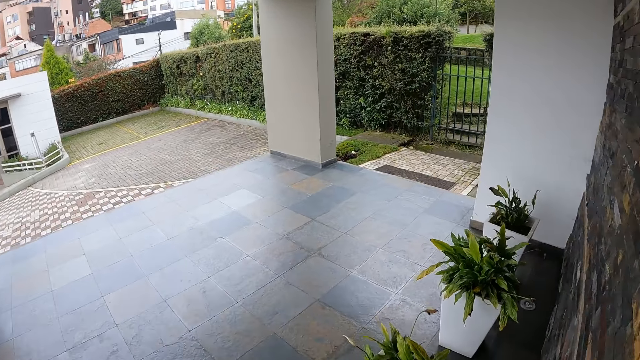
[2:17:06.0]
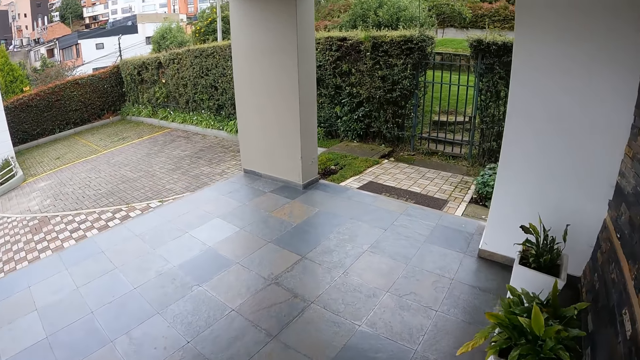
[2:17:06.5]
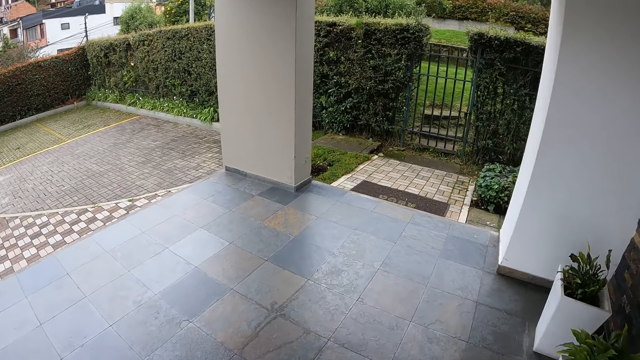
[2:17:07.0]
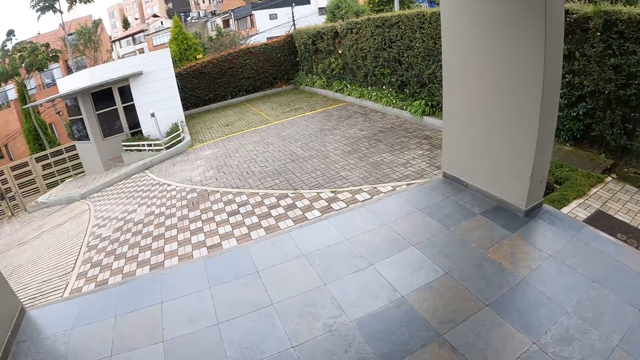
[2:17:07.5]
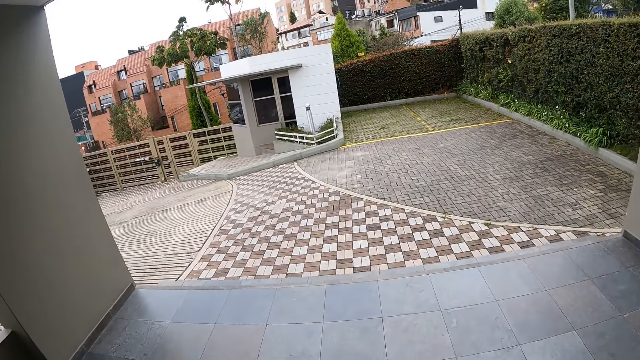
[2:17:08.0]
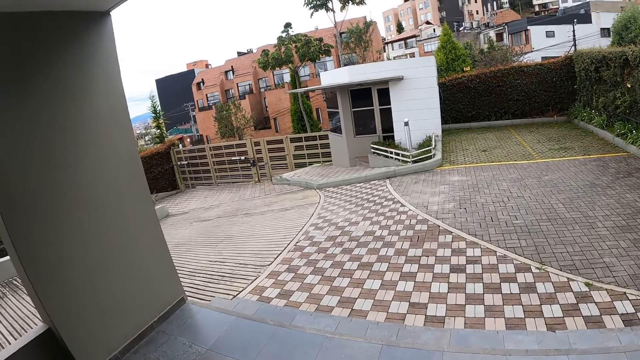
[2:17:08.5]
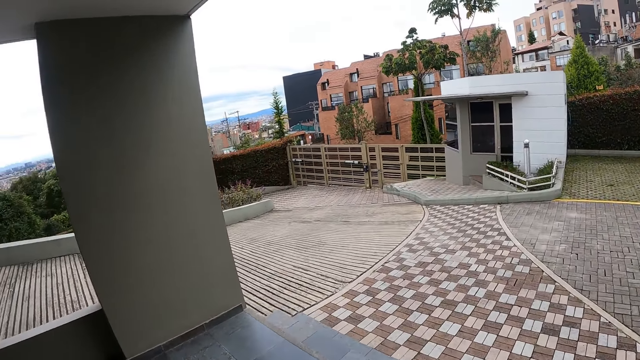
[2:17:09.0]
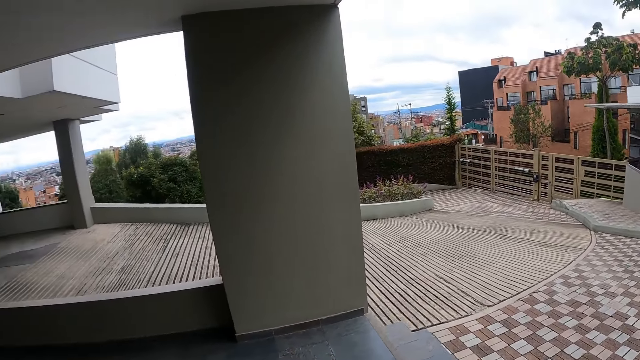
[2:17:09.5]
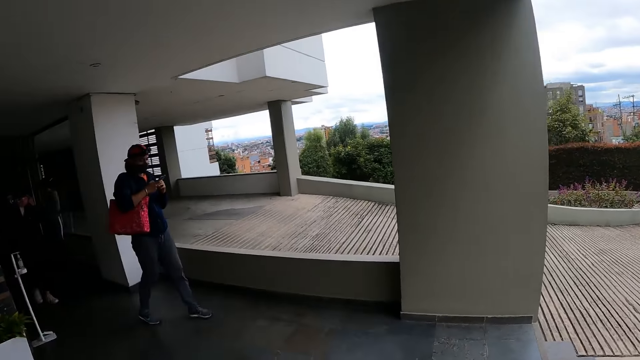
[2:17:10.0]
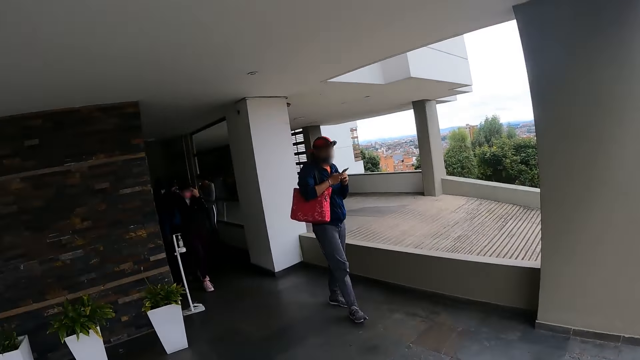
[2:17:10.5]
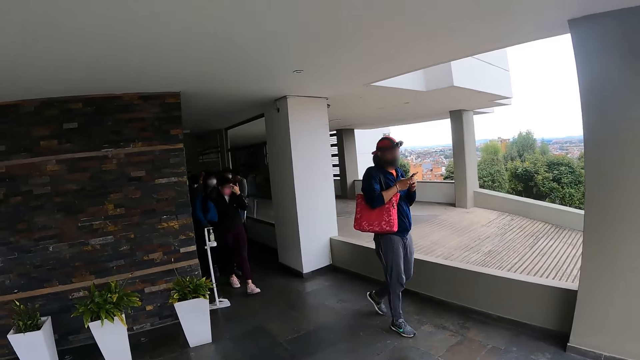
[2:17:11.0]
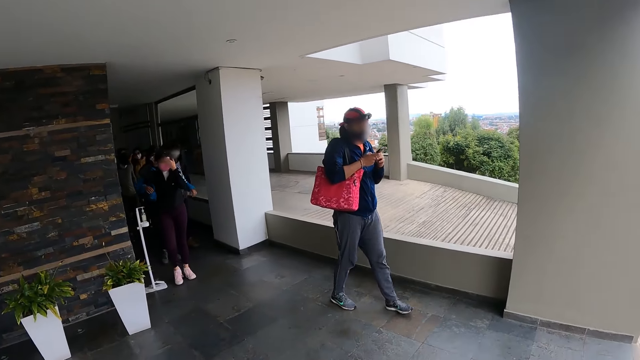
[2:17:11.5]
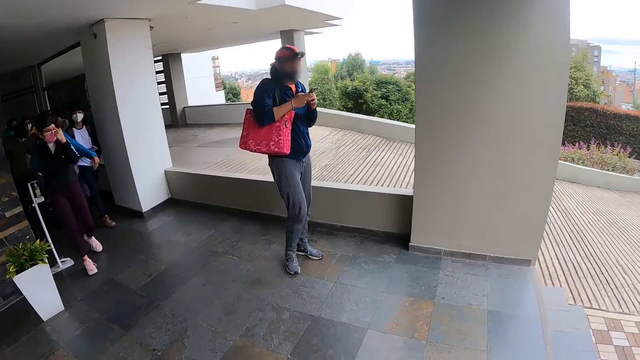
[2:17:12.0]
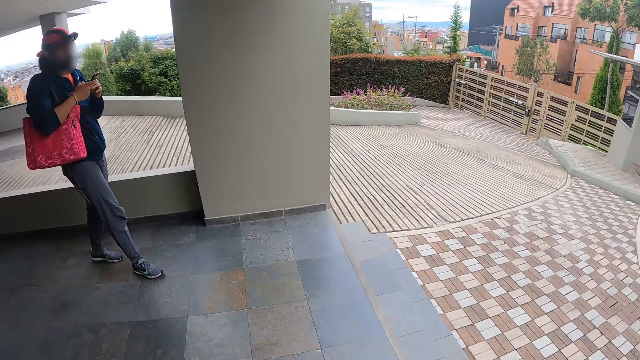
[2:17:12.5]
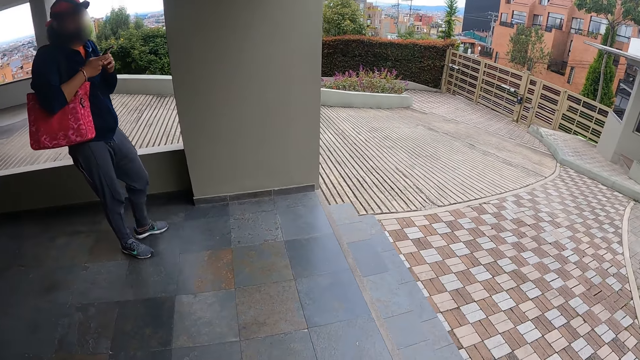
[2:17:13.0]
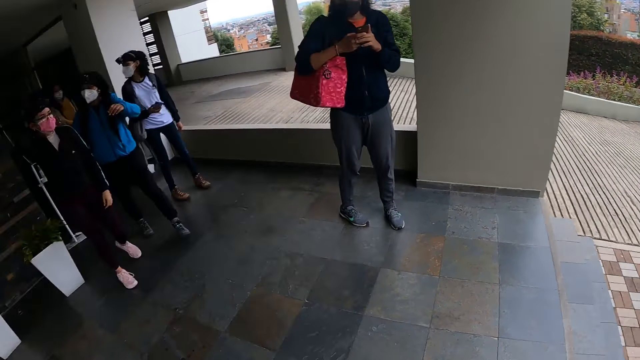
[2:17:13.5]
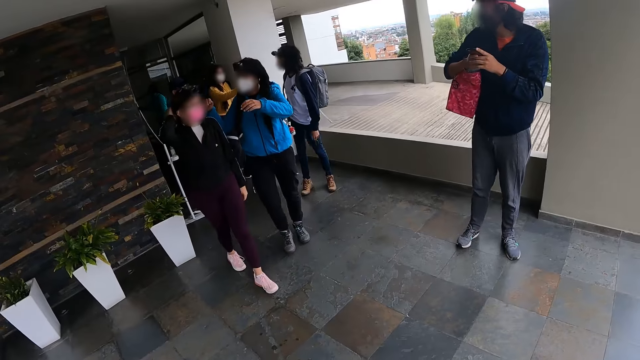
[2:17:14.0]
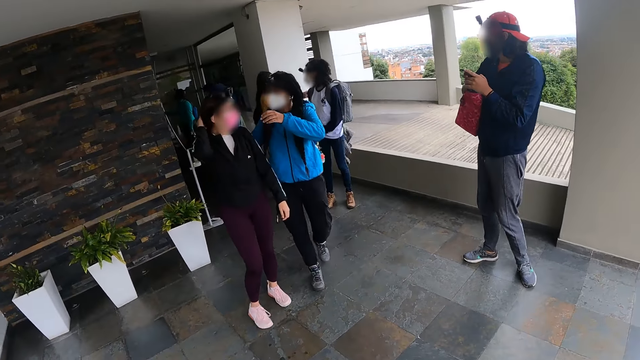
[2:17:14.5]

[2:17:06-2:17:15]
The camera wearer walks around the compound. They look around the compound.

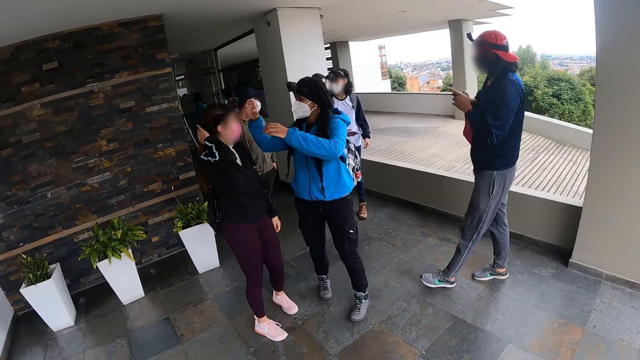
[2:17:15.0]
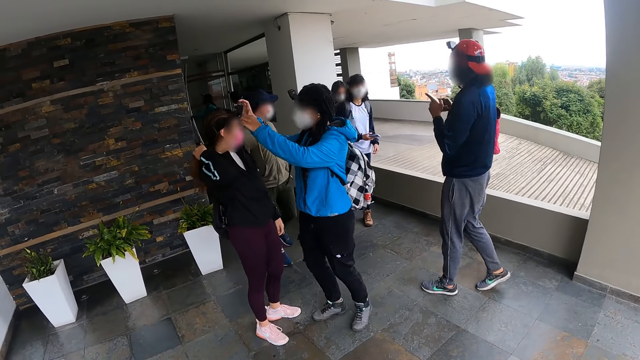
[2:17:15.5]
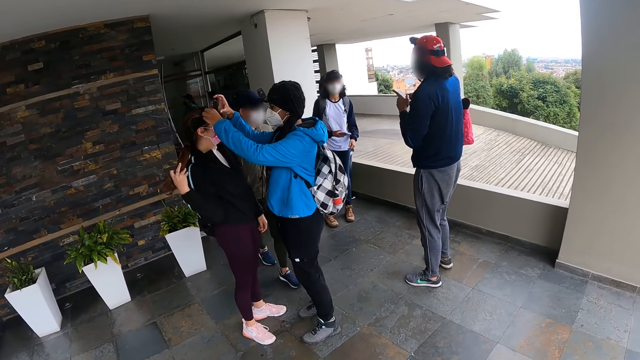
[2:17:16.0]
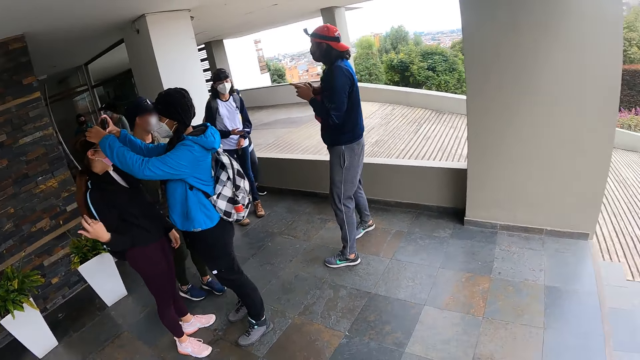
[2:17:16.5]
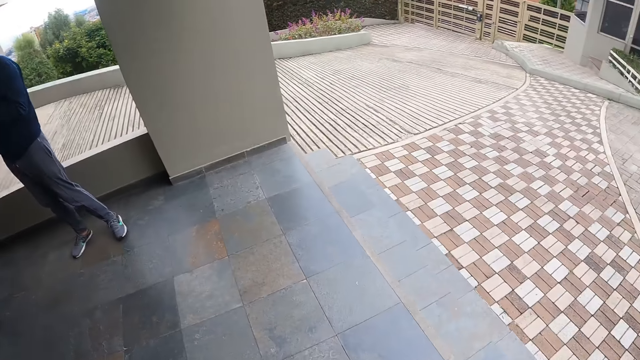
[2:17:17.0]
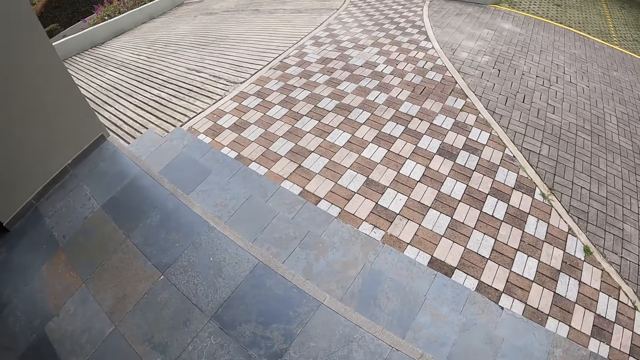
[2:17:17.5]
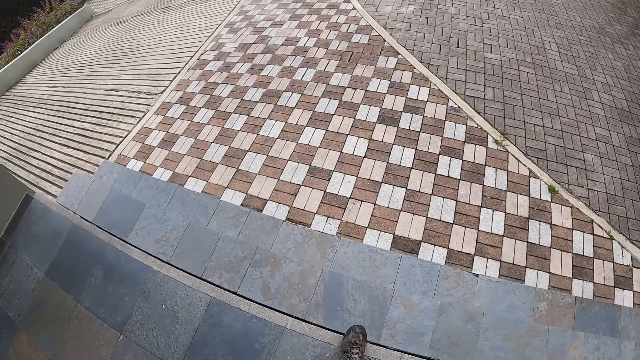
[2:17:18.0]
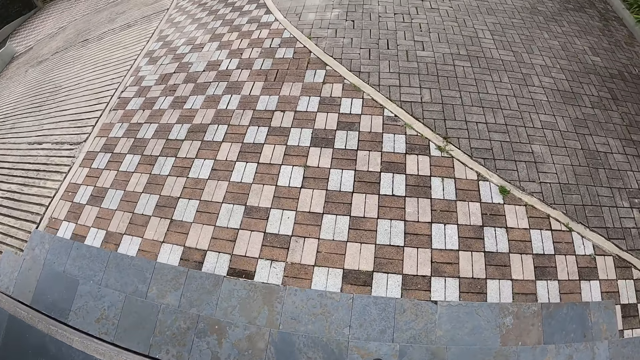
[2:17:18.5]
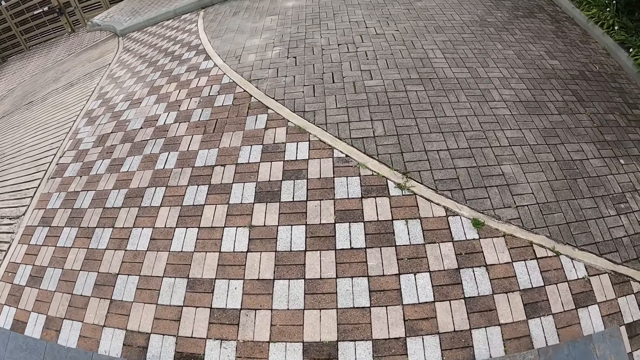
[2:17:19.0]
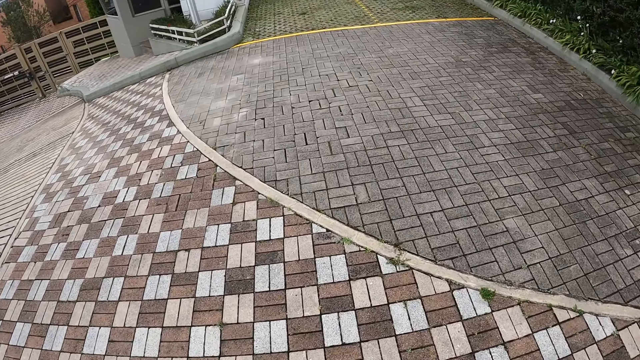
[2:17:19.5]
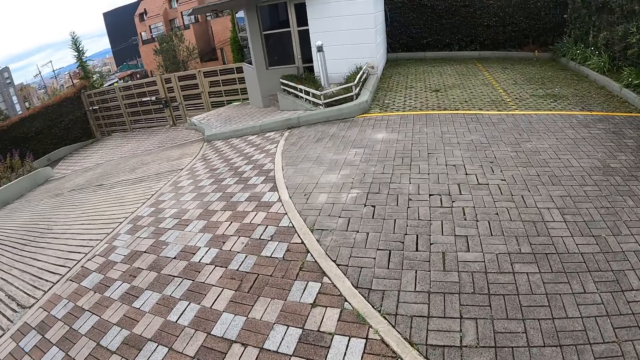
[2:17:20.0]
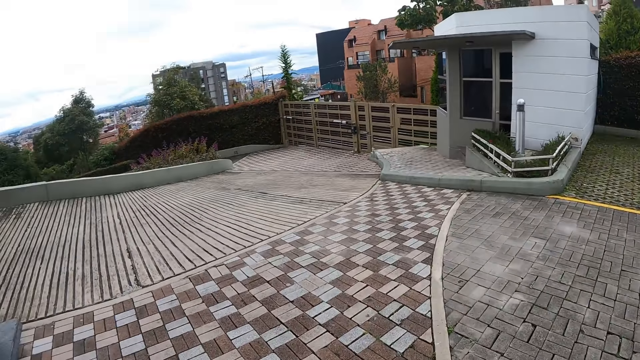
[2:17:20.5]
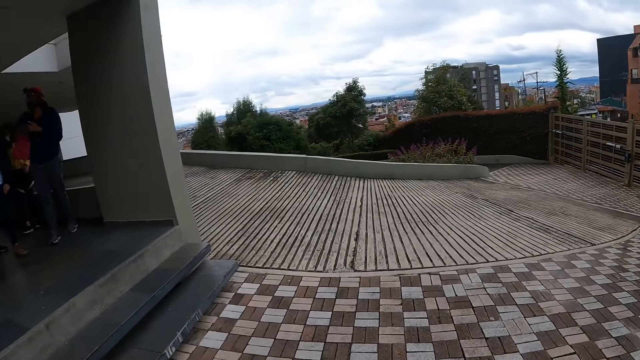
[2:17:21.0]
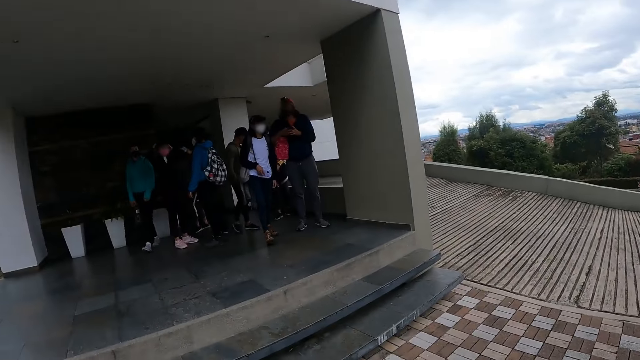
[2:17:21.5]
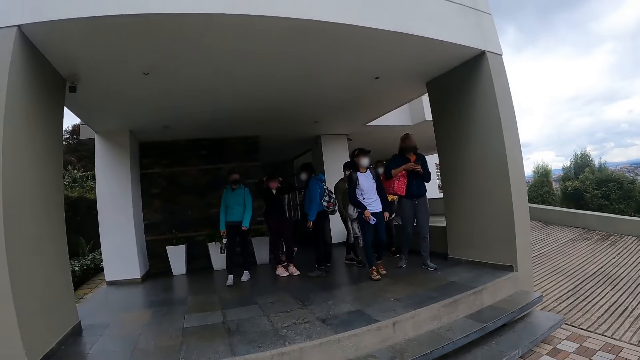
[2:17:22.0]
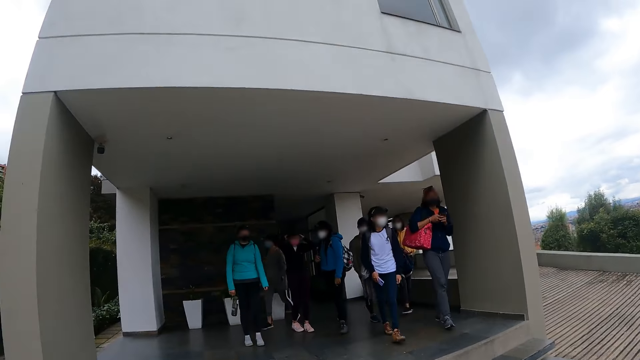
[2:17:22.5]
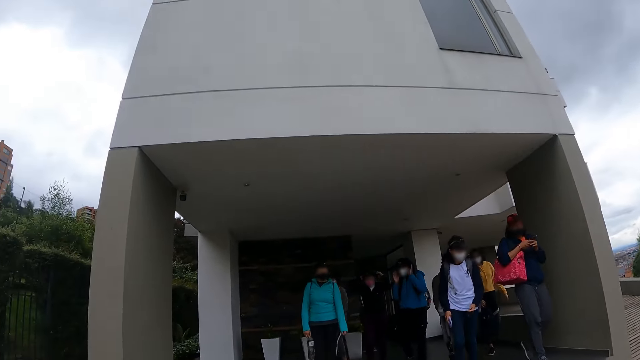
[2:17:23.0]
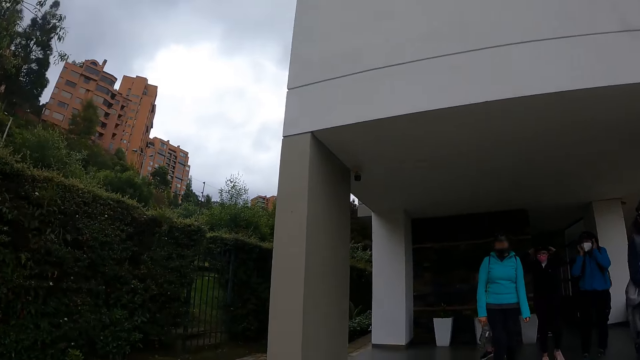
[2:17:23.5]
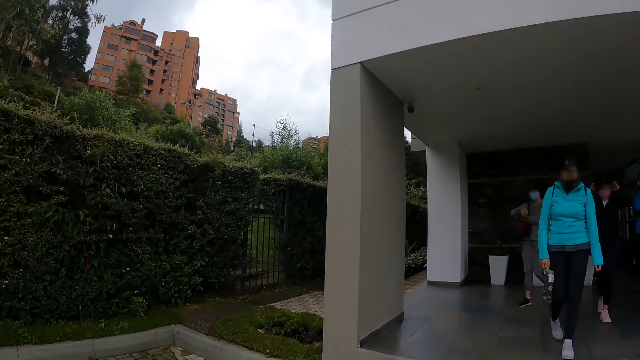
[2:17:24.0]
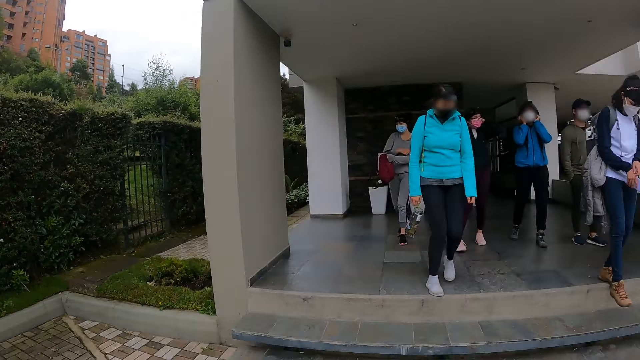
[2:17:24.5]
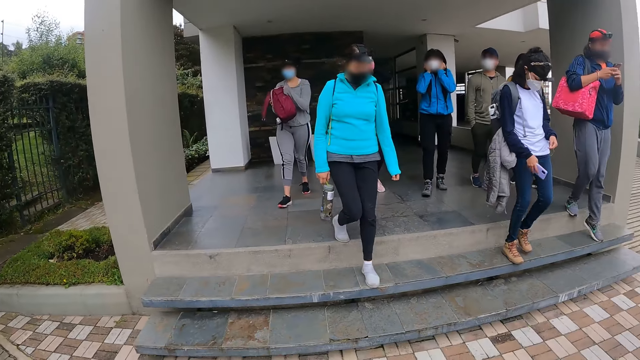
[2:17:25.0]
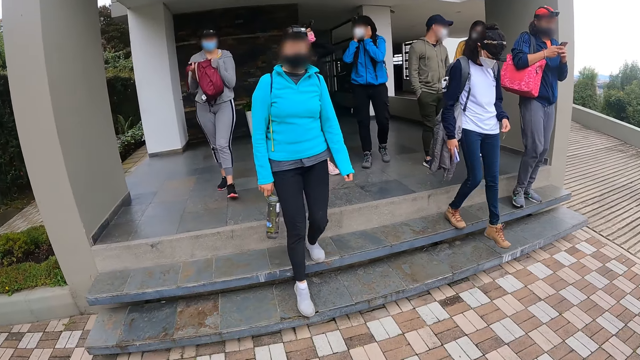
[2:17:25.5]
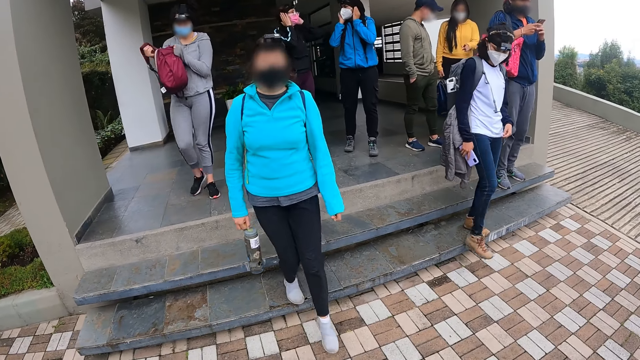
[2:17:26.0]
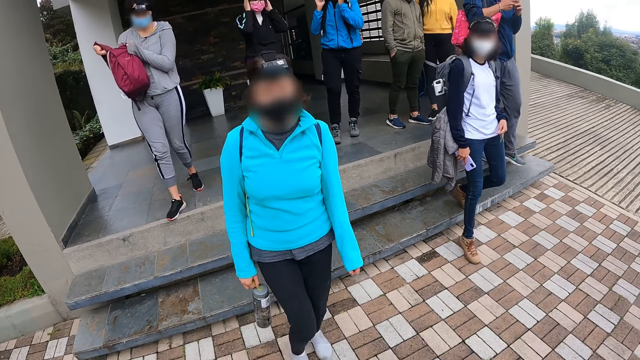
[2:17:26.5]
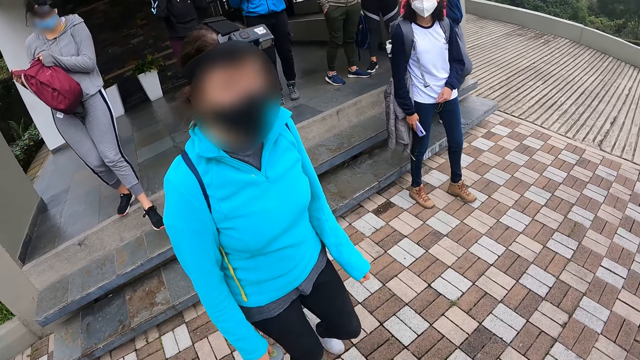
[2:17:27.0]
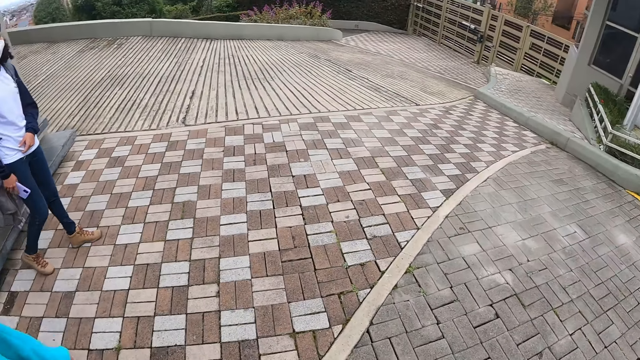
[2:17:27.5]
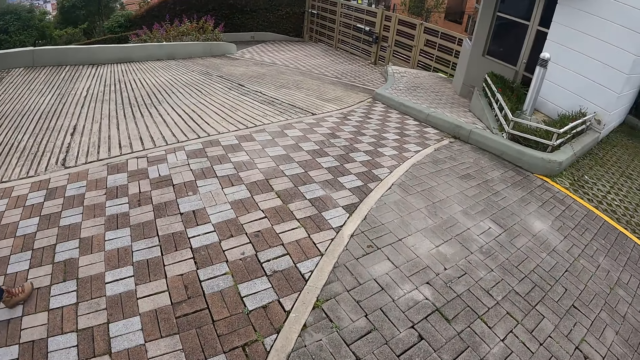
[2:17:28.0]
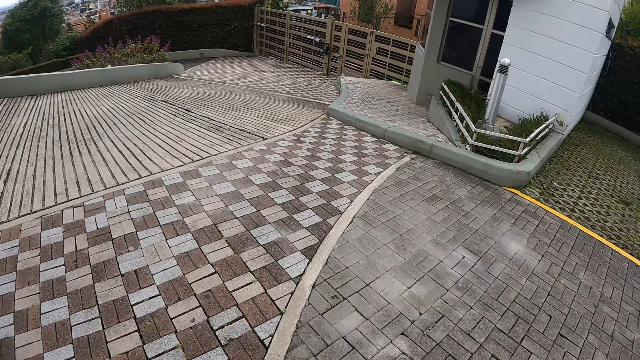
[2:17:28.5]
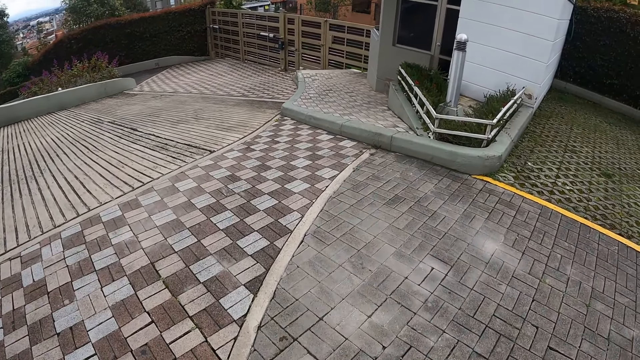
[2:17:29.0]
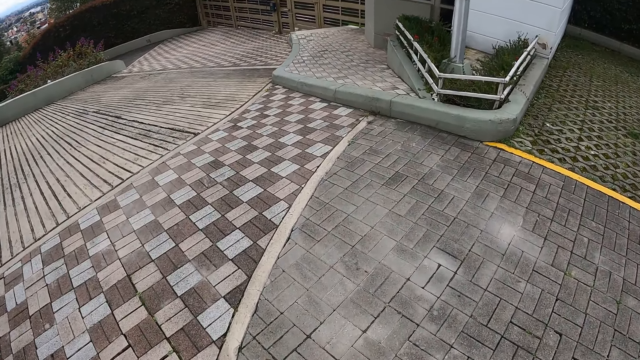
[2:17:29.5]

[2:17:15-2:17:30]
A woman adjusts the camera on another woman's head. The camera wearer looks around the compound. They walk around the compound. They look around the compound. They stare at other people. A third woman takes off the bag from her hand with her left hand. The camera wearer looks around the compound. They look around the compound again.
